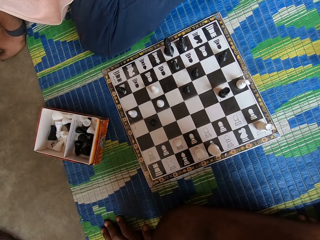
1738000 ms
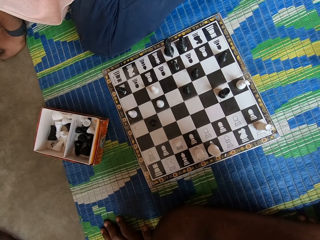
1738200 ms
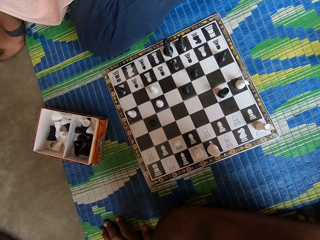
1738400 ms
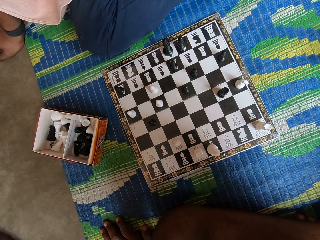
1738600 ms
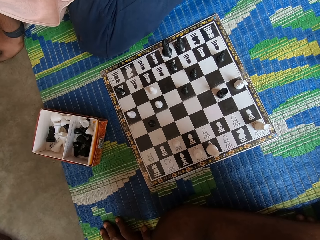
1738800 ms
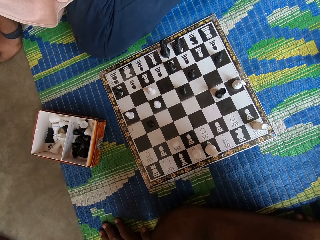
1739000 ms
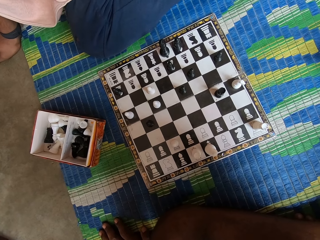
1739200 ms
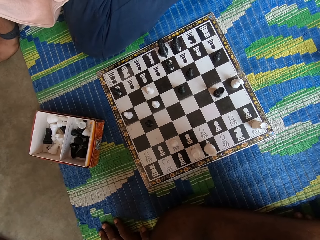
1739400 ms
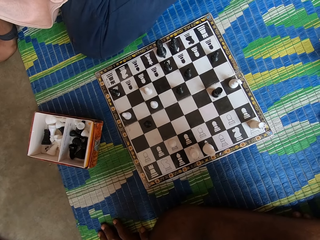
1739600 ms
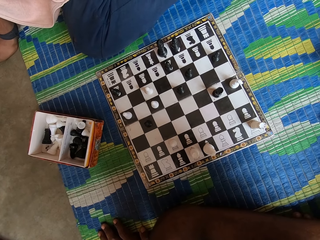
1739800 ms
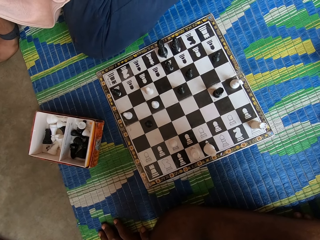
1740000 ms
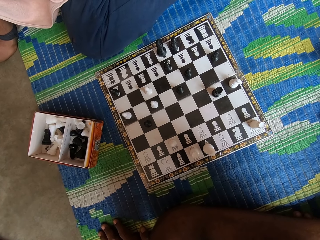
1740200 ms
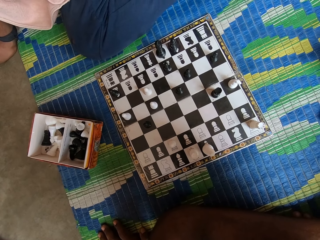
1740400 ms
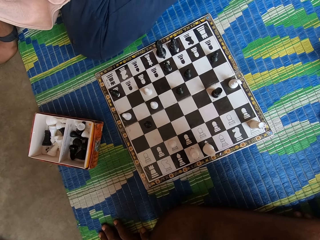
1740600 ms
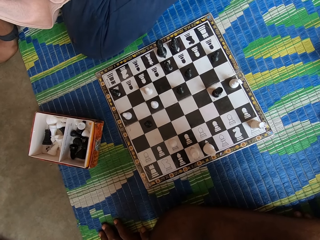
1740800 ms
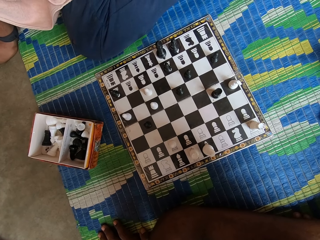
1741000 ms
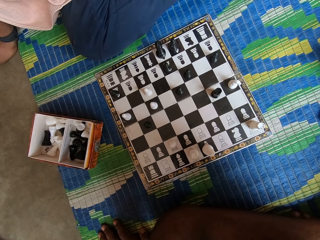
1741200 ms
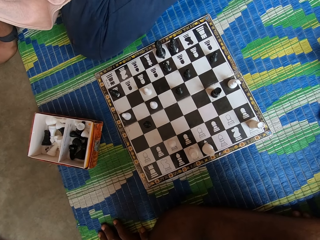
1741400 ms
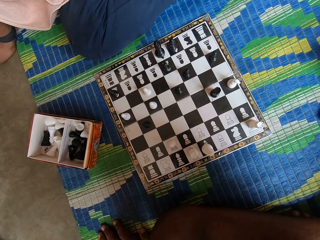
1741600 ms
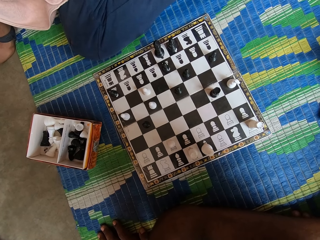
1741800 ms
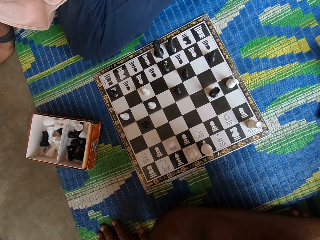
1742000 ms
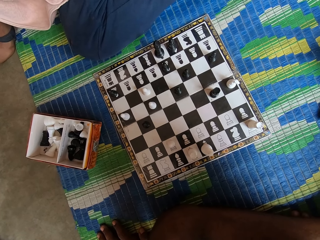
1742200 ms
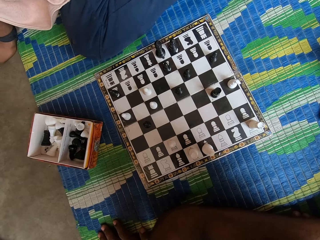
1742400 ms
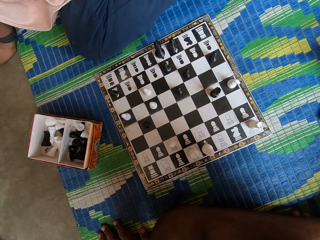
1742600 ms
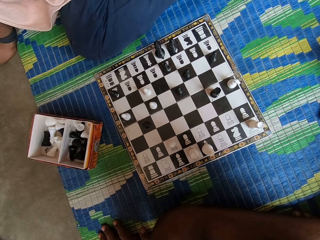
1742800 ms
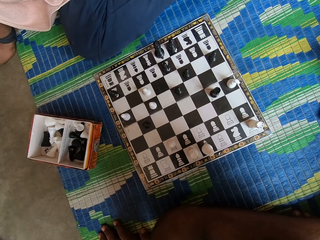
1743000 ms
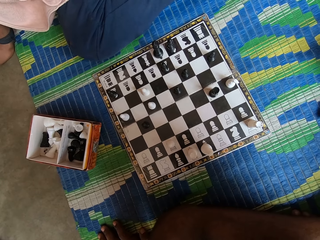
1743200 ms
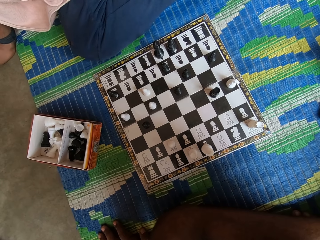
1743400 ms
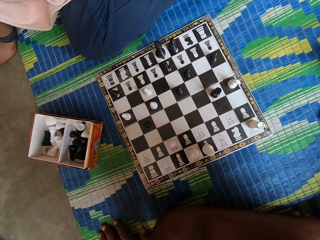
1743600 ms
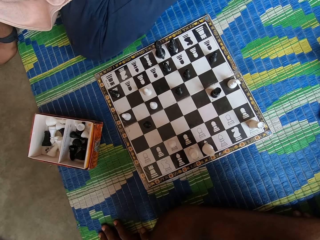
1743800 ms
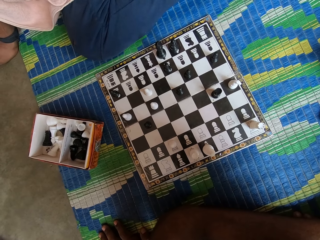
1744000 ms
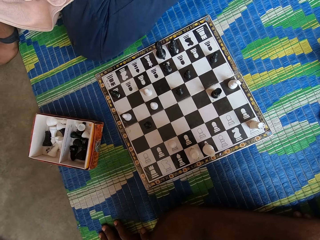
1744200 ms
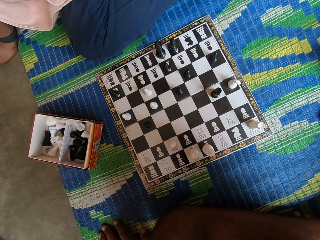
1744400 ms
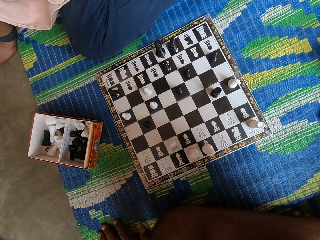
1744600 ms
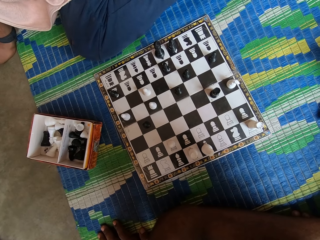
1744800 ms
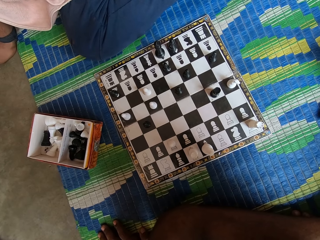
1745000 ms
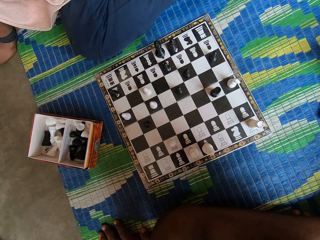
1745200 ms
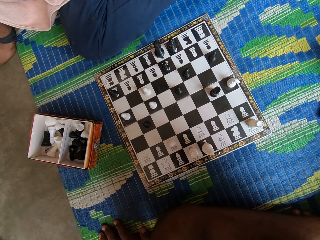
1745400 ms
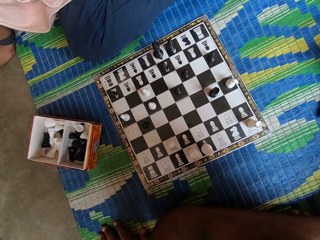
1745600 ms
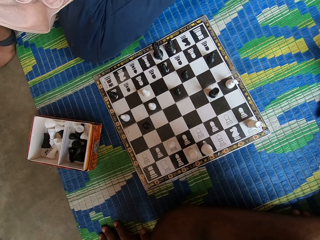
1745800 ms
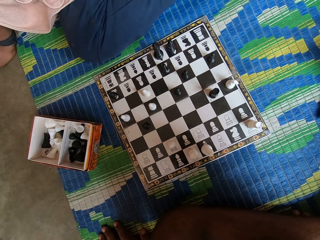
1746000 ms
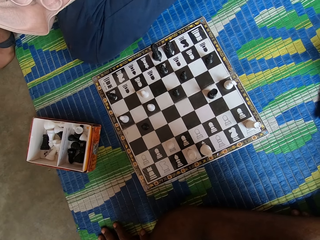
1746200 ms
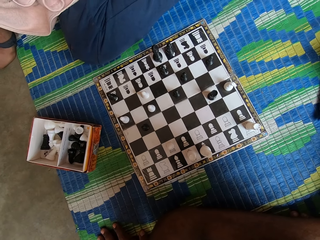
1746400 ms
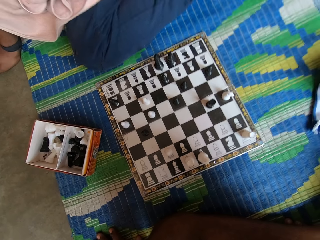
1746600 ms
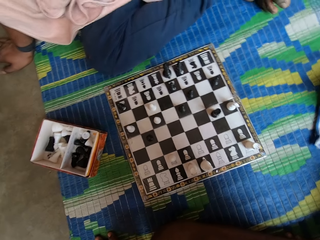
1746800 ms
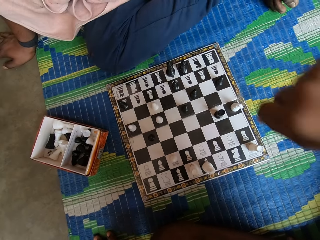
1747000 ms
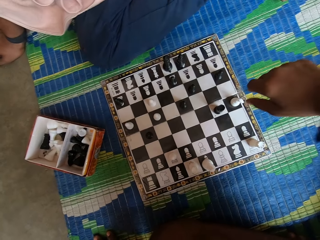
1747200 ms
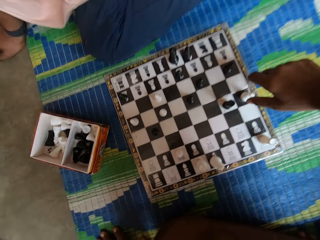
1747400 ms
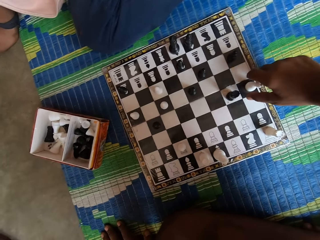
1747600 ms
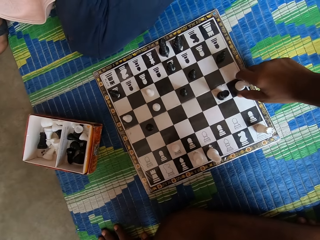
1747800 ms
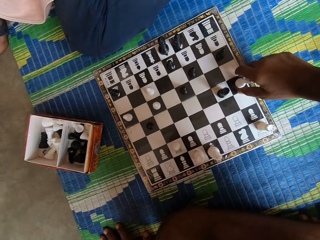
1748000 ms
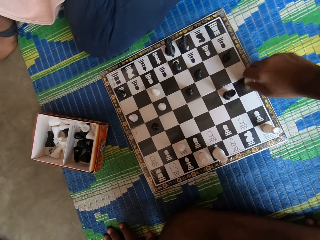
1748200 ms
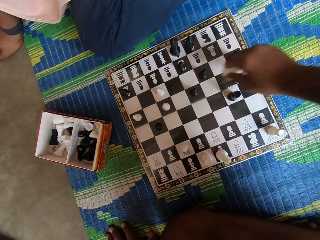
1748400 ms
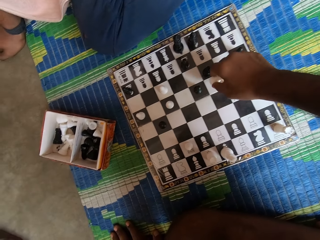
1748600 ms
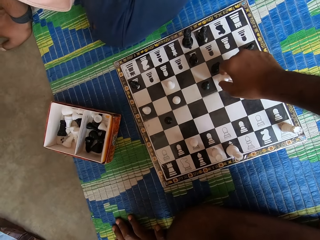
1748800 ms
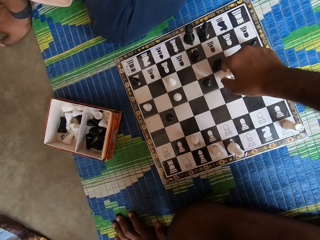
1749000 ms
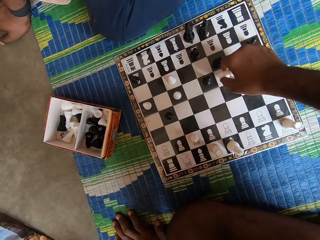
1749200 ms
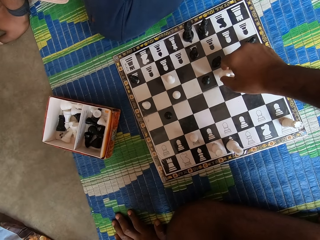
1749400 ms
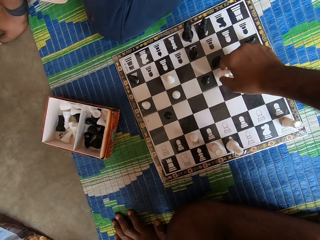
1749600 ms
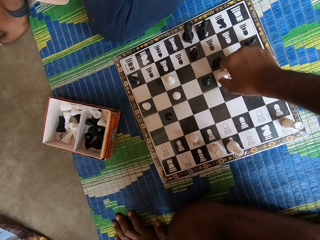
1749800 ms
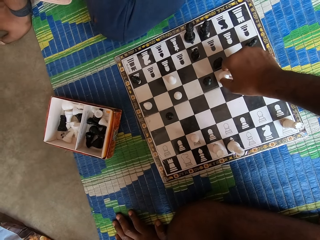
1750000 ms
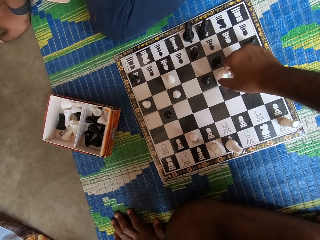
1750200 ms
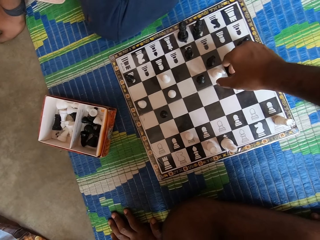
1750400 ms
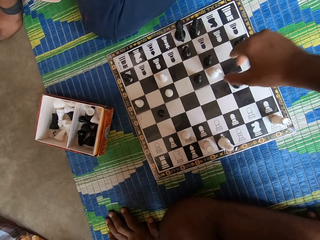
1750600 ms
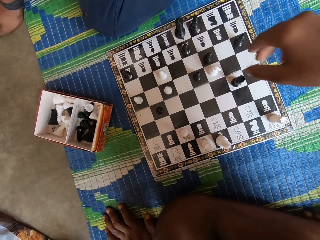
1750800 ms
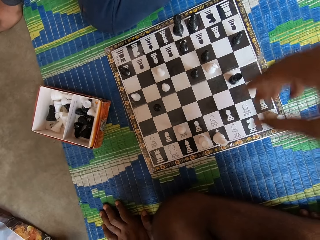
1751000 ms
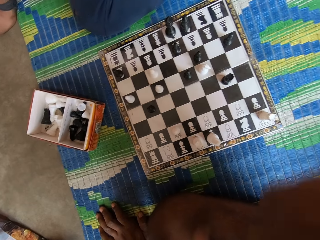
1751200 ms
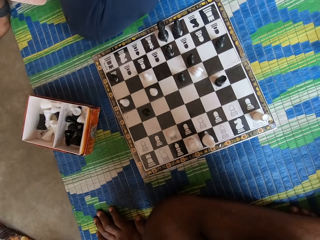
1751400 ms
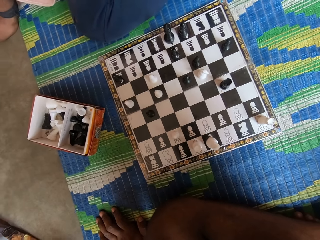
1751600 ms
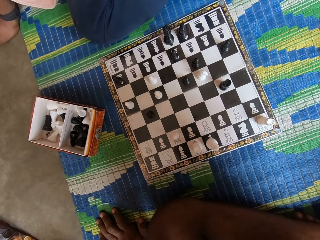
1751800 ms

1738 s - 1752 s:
The camera wearer looks at the chessboard. They move a pawn on the chessboard.

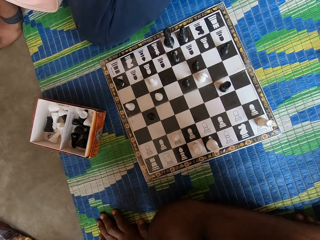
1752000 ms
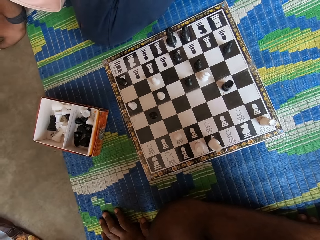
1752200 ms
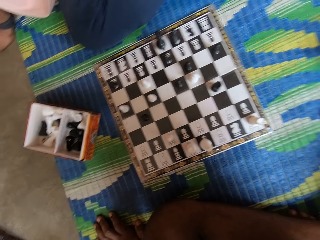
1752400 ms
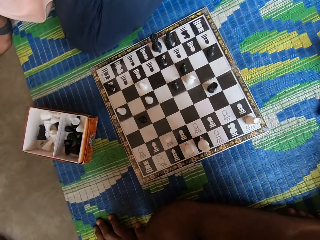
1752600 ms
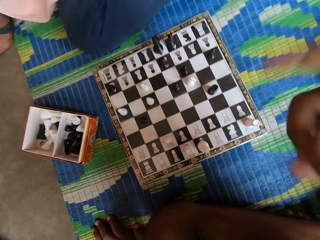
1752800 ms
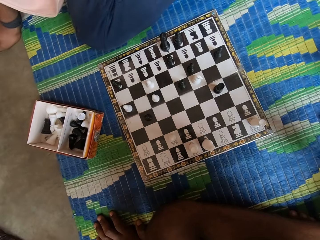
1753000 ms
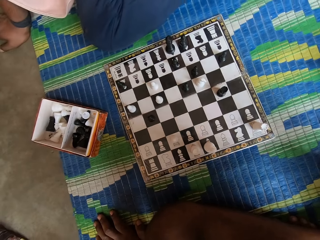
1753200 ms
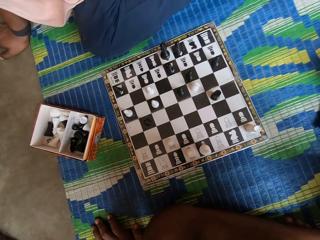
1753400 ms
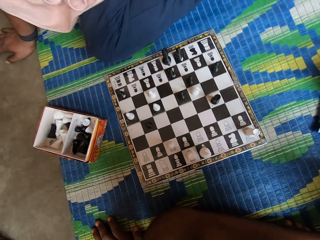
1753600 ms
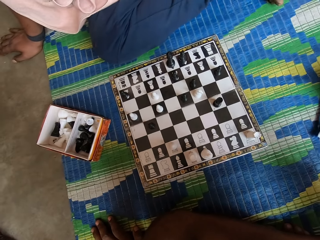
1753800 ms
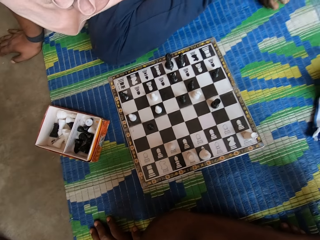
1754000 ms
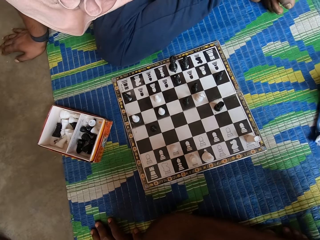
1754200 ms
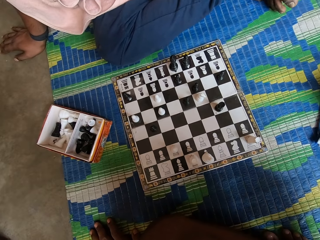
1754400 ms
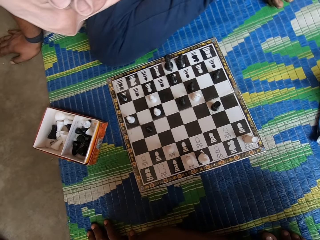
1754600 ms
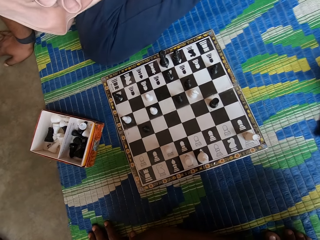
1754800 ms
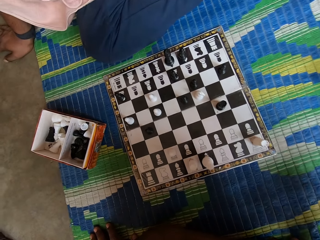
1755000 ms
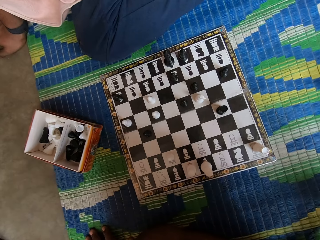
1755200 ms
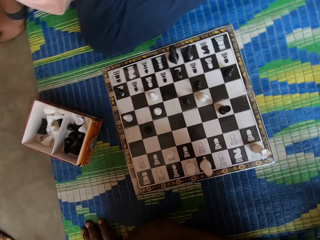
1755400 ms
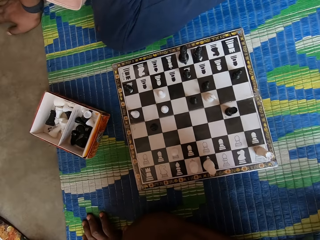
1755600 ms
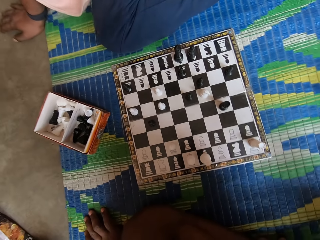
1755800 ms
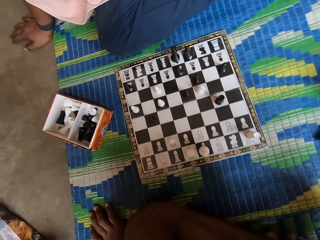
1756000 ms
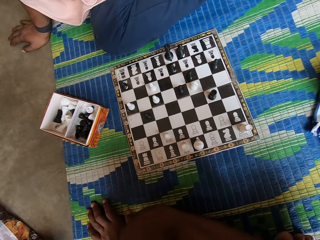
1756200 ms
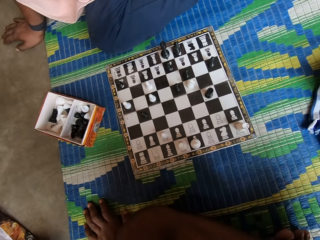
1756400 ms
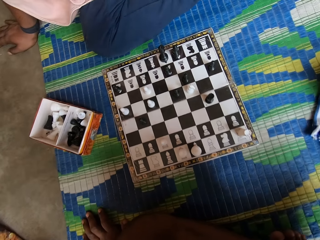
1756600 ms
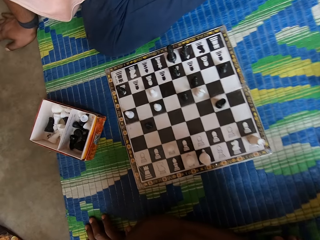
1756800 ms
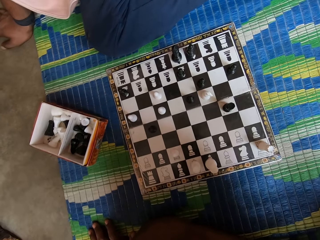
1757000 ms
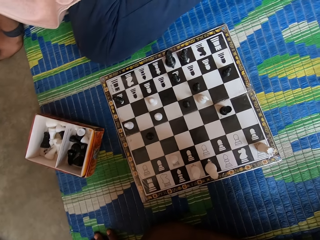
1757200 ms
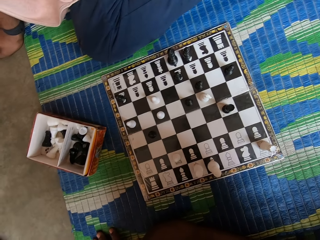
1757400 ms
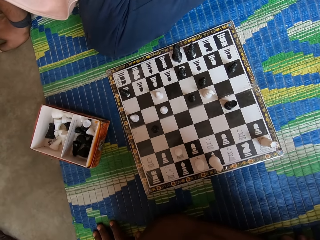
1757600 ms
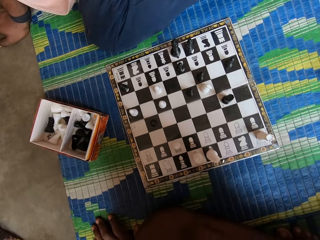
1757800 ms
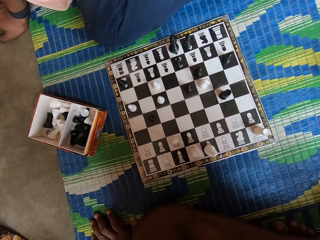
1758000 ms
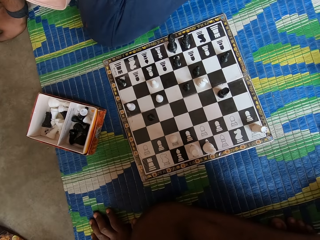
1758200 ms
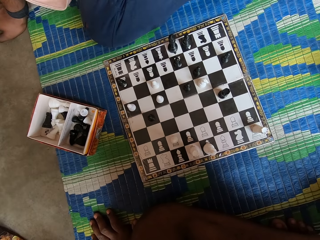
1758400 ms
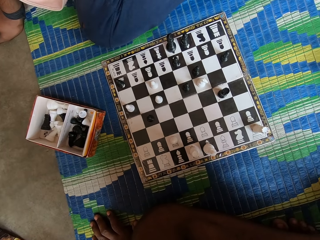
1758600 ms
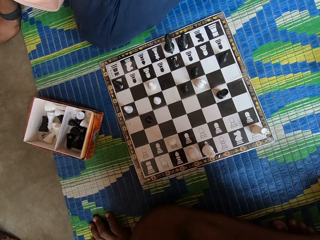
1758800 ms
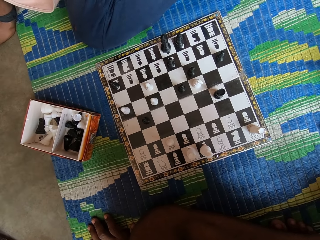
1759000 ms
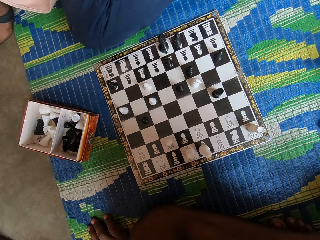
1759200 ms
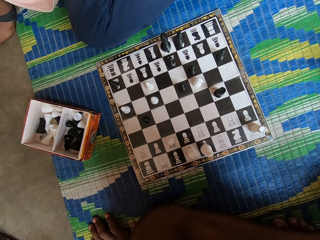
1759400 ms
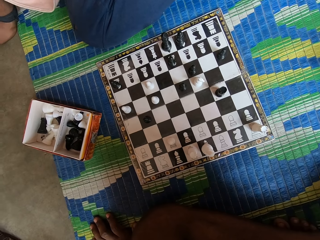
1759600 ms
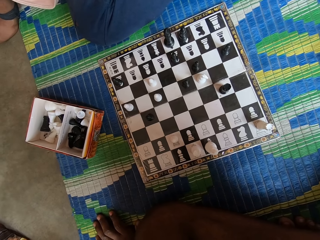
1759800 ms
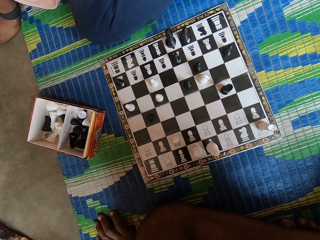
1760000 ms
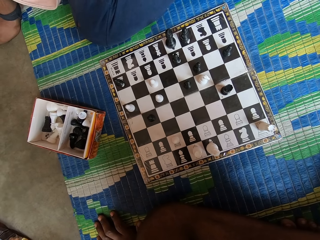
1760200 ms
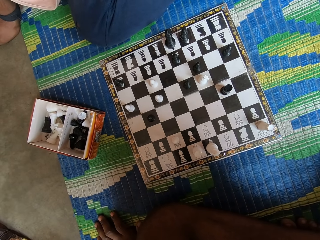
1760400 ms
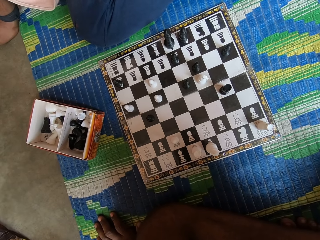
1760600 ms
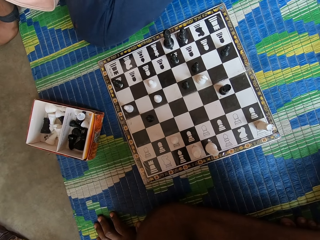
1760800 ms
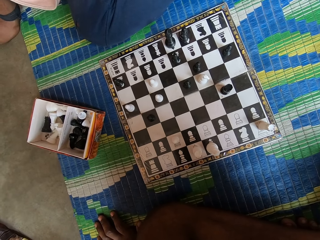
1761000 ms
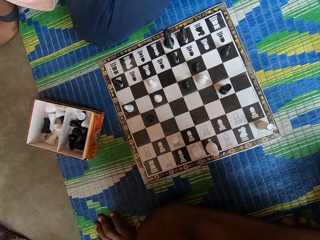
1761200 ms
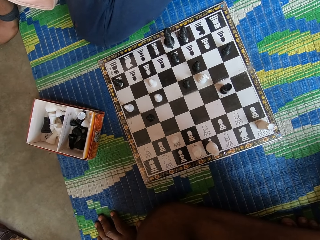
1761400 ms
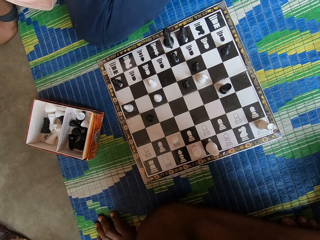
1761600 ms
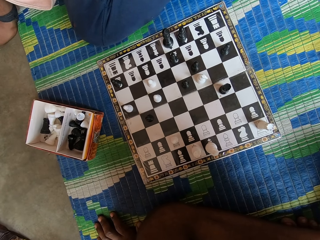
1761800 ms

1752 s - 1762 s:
The camera wearer moves his hand.
